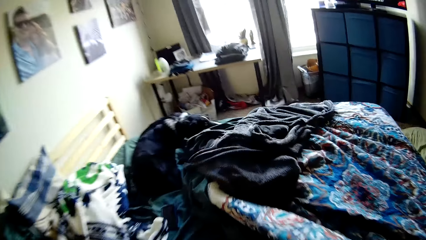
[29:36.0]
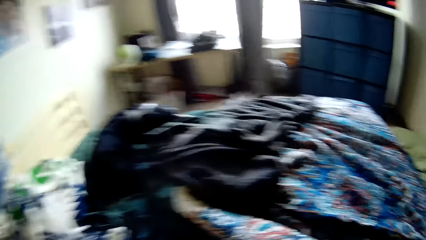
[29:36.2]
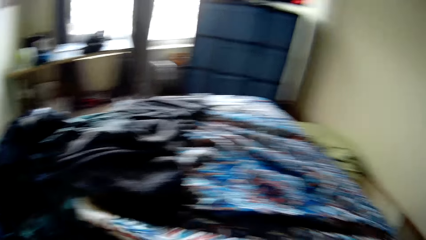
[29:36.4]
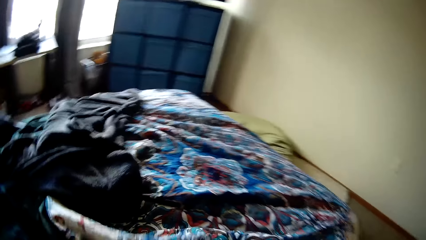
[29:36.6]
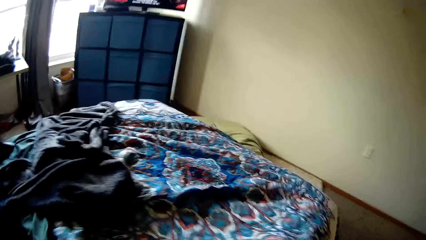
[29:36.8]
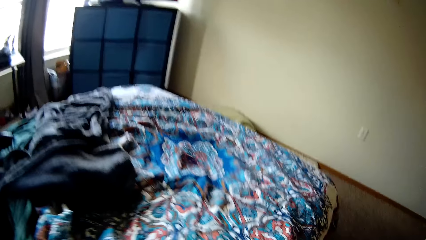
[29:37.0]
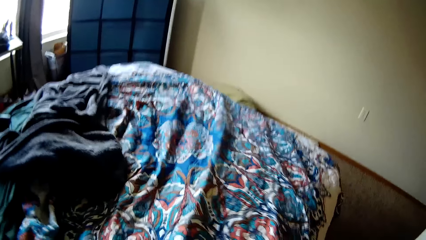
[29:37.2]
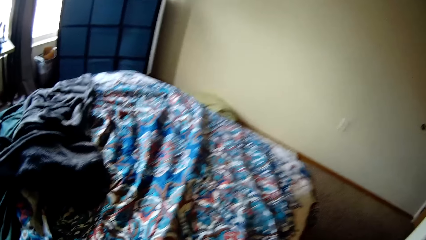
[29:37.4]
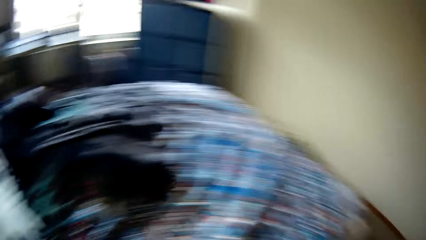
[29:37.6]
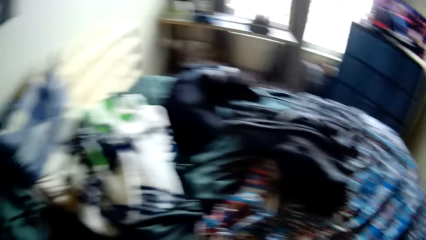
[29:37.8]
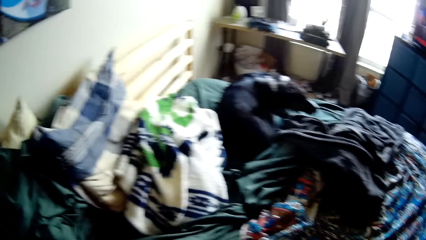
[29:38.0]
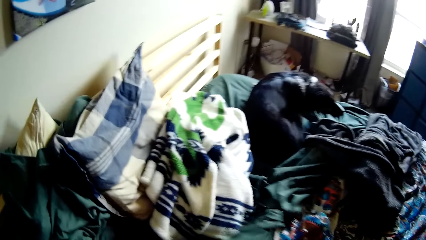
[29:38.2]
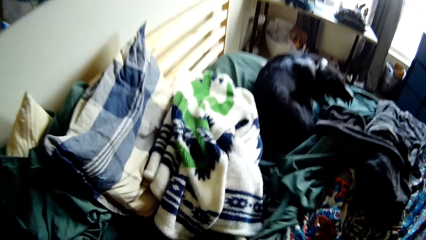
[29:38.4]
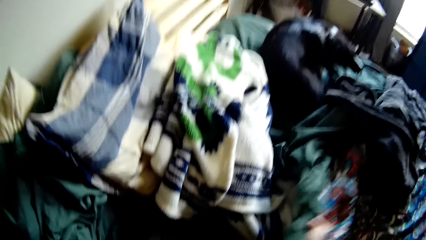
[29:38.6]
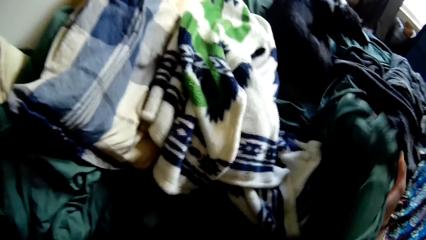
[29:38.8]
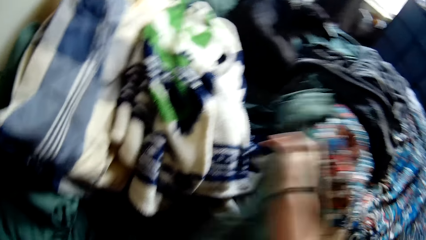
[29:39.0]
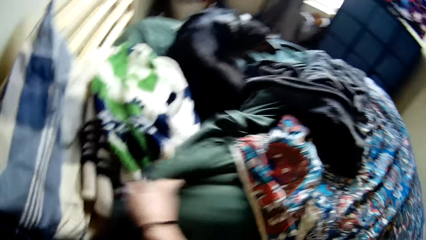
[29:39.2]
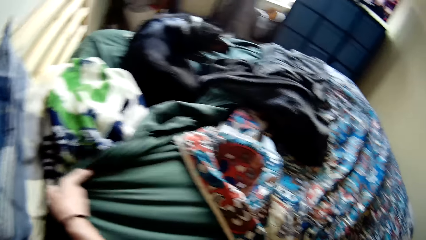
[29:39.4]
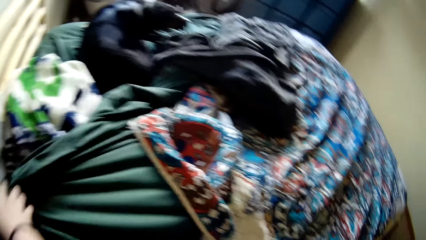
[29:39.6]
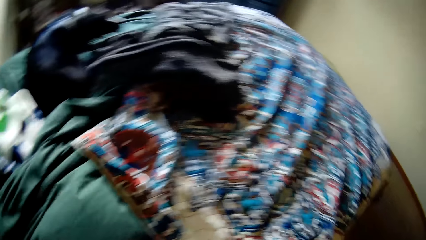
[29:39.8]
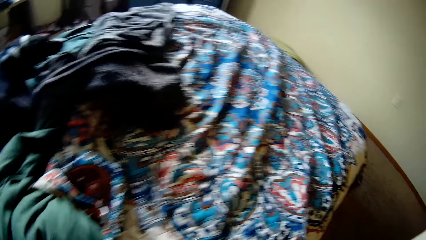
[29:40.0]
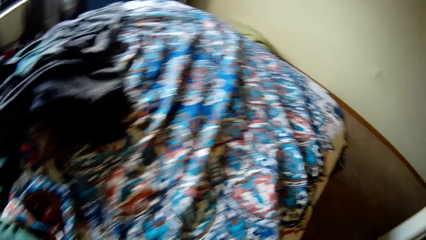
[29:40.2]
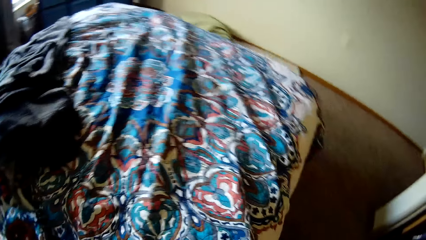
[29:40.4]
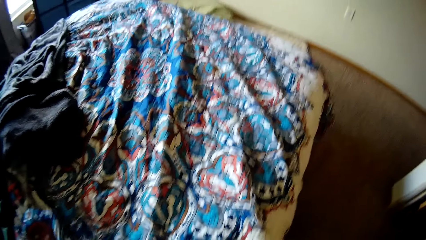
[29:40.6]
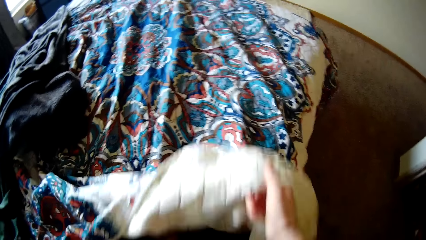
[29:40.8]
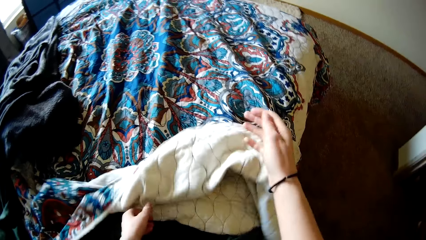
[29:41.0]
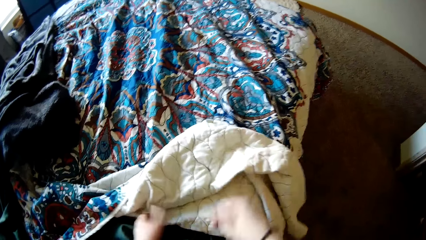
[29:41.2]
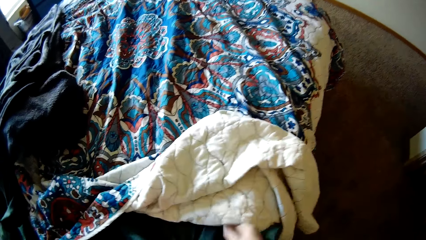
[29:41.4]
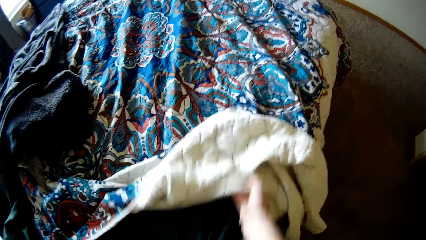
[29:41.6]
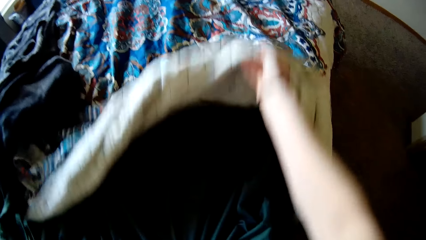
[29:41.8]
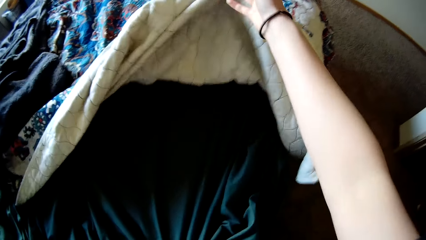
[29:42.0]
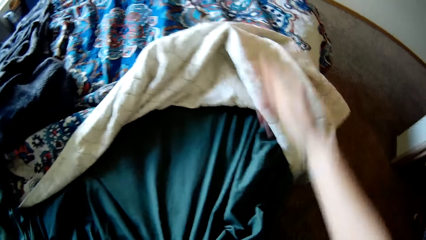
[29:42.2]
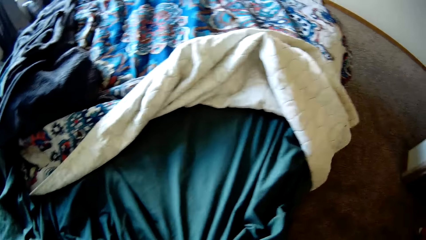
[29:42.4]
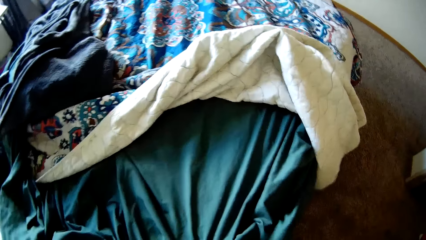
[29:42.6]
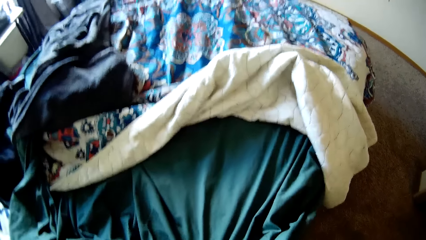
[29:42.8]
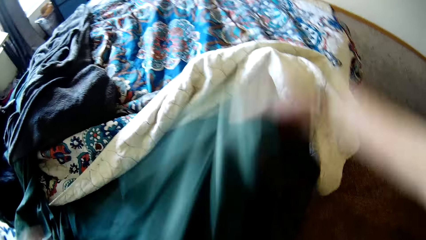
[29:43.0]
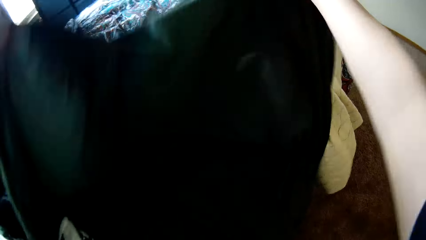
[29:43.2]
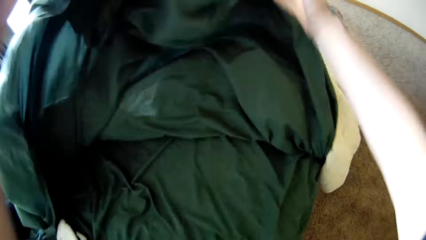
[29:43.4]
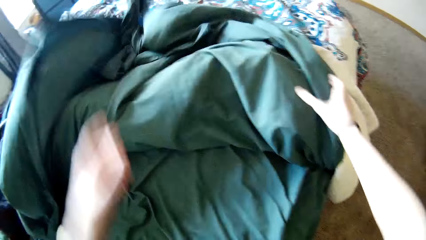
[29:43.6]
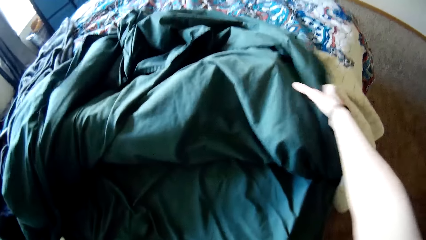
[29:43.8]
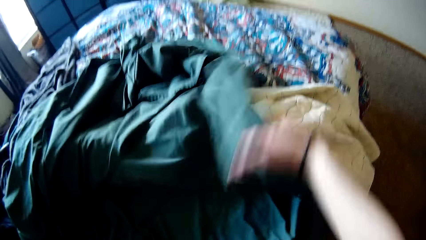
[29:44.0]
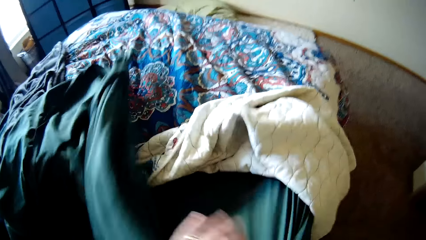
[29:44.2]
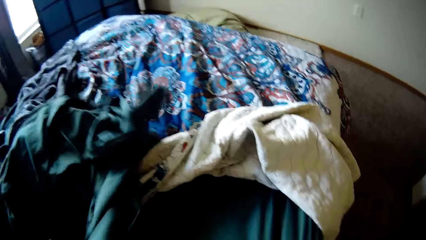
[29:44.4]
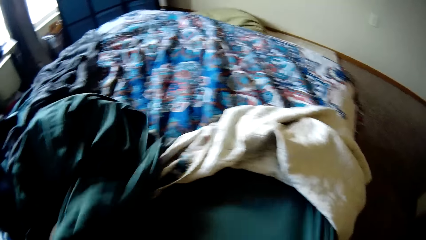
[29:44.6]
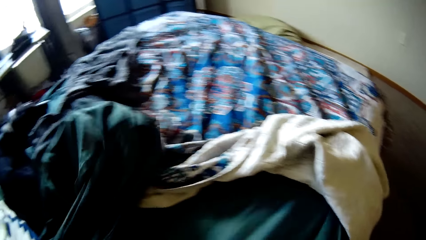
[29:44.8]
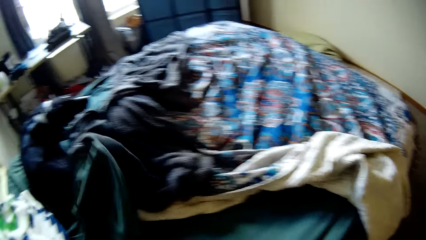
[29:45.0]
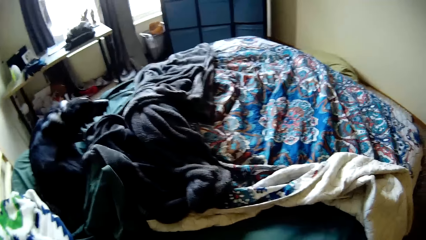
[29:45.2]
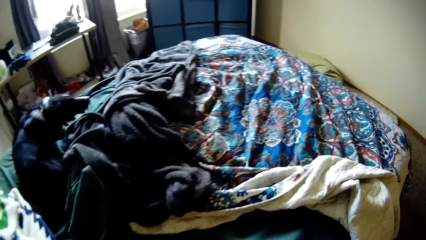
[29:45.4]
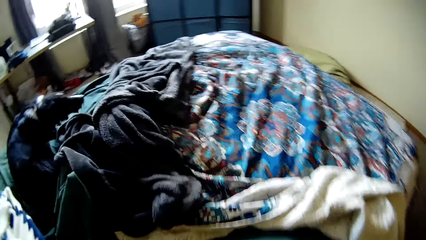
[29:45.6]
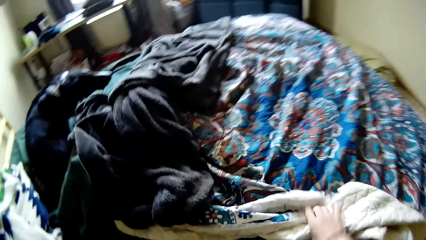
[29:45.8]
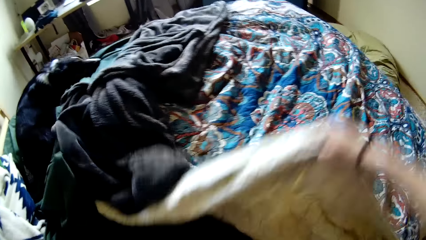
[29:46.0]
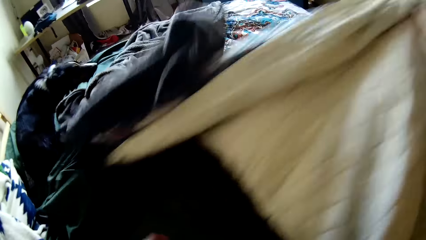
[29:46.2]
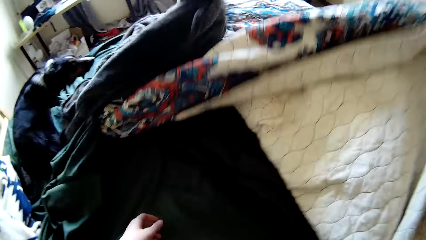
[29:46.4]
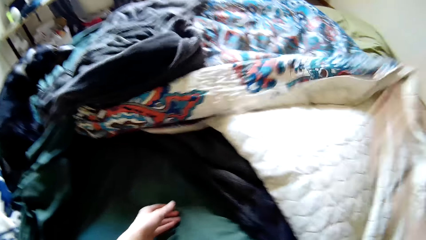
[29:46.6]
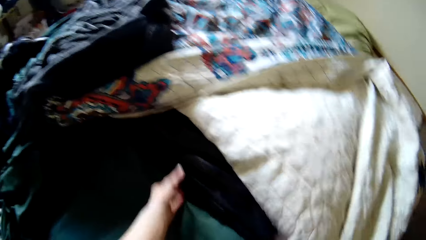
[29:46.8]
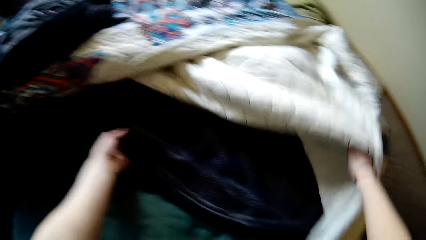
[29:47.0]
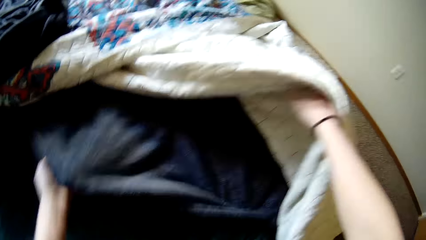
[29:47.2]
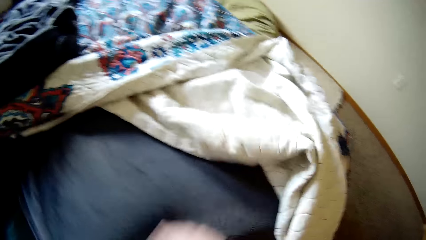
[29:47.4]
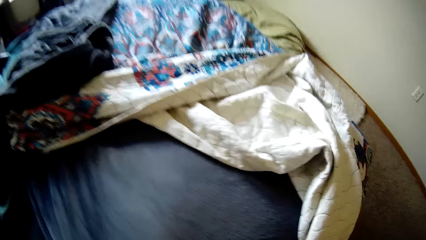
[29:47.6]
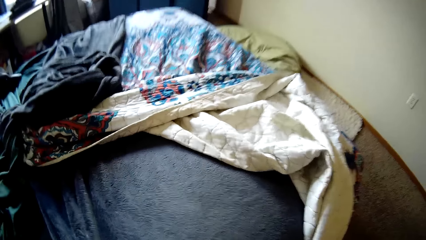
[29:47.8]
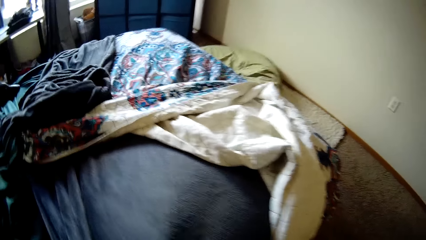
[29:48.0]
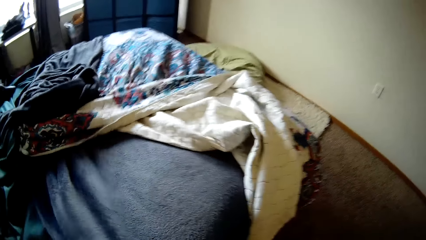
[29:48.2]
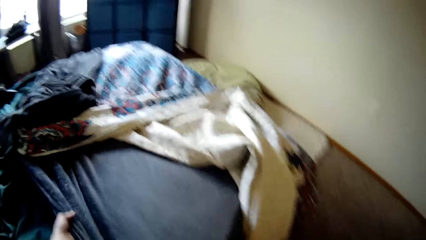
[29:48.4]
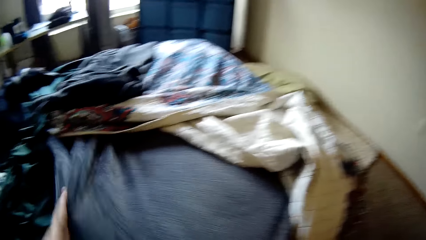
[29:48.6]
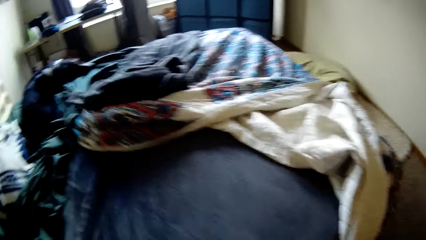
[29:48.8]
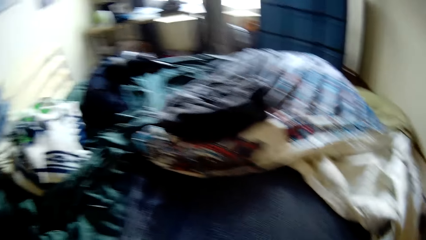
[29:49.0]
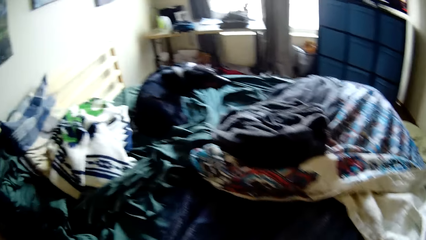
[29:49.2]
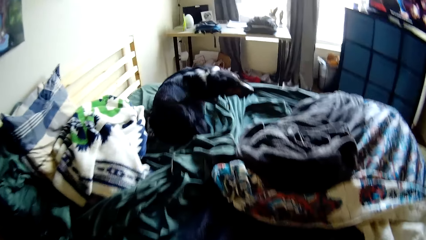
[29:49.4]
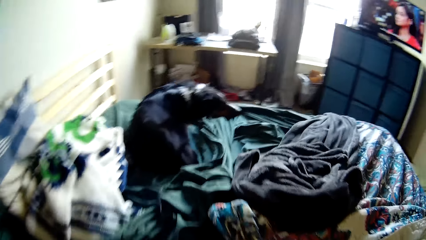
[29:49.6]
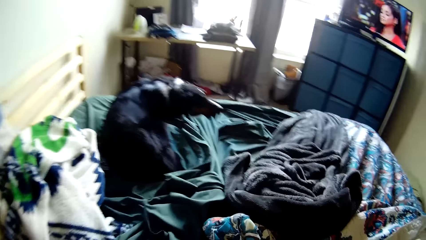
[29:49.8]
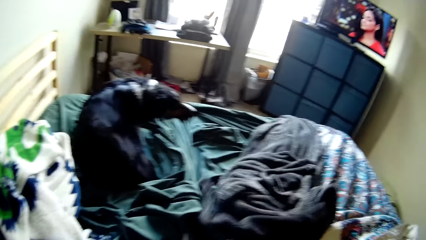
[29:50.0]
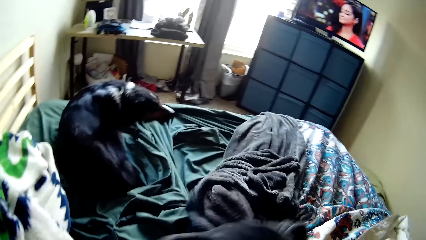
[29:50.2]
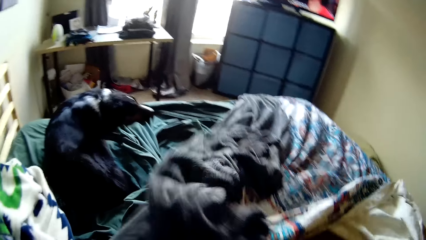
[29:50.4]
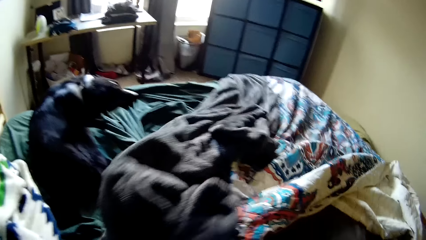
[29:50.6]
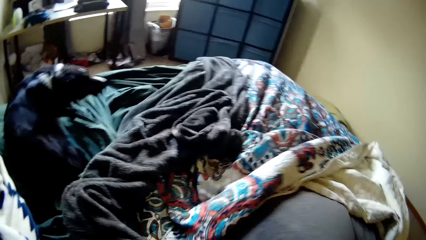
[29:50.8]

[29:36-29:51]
The camera wearer makes the bed. They fold the bedsheet and the duvet. They make the bed.
